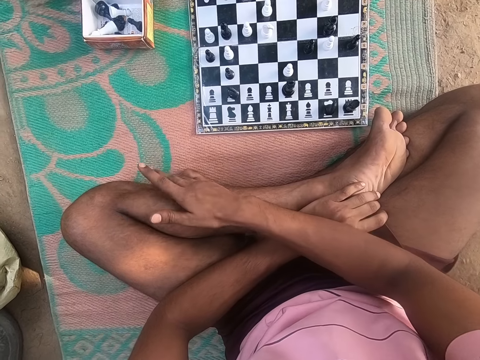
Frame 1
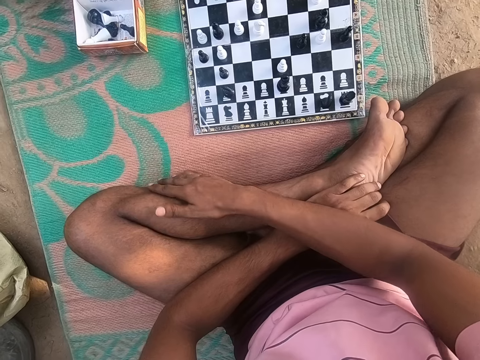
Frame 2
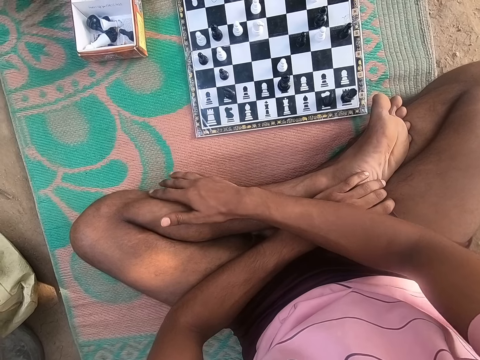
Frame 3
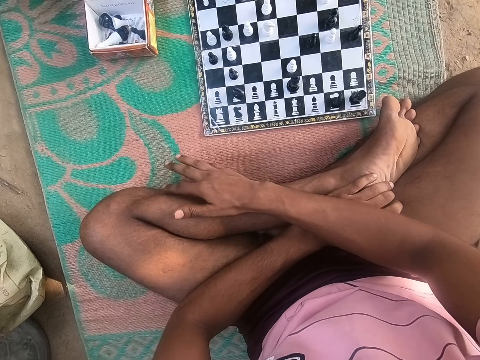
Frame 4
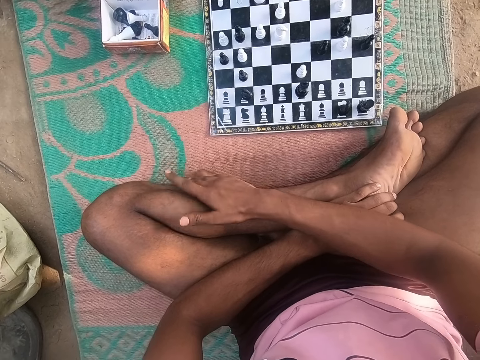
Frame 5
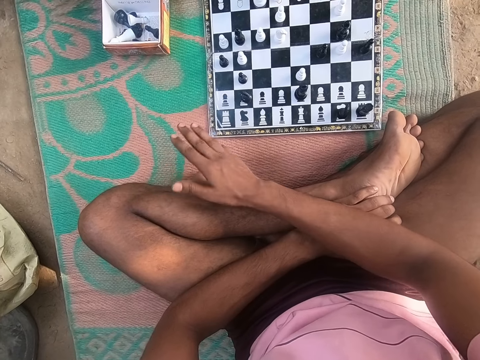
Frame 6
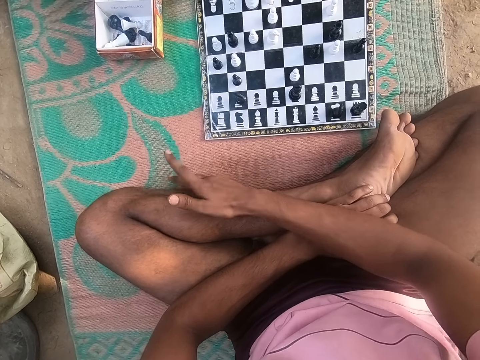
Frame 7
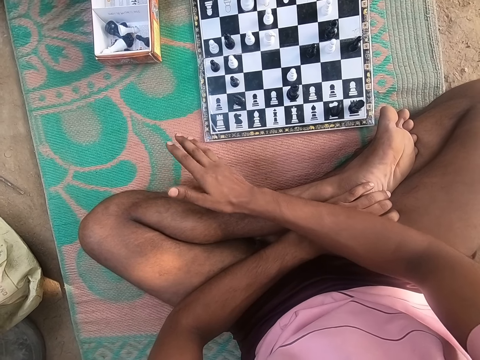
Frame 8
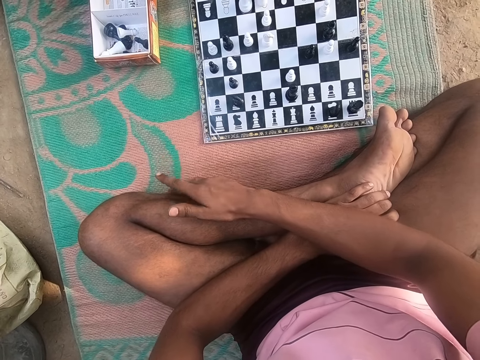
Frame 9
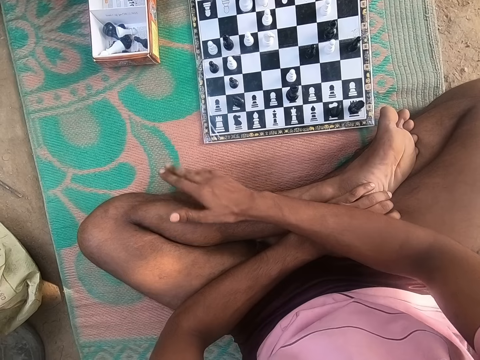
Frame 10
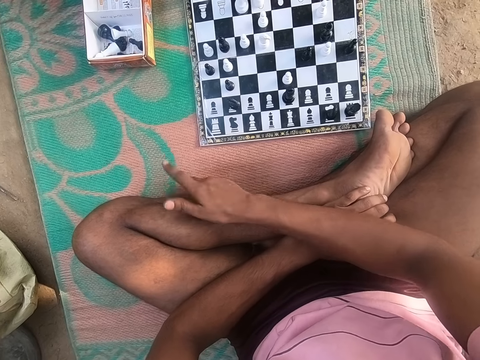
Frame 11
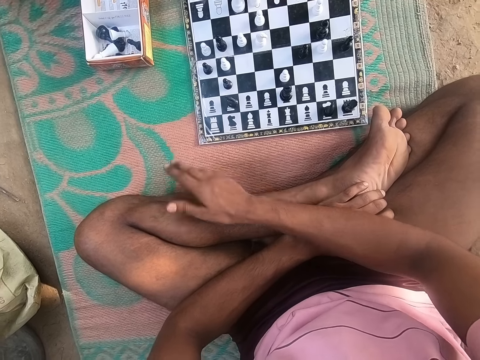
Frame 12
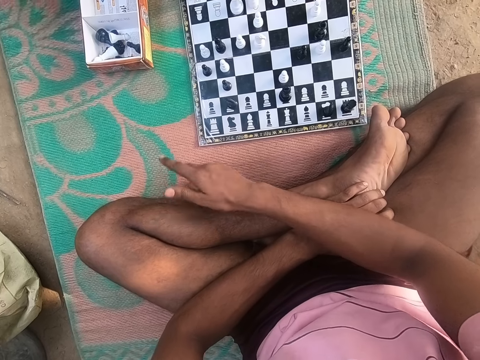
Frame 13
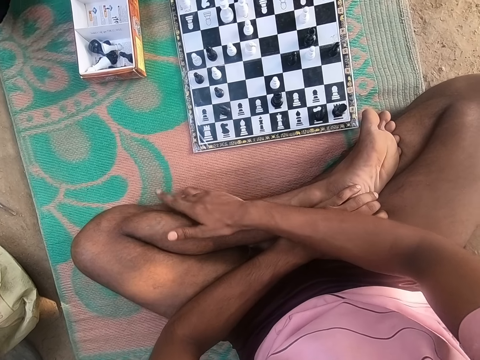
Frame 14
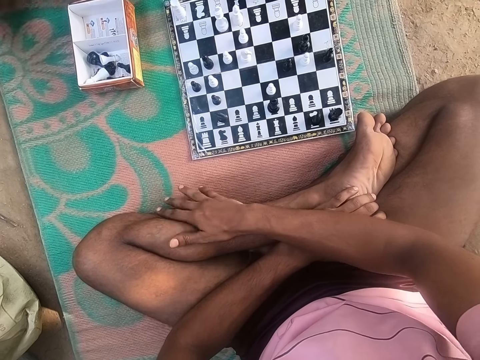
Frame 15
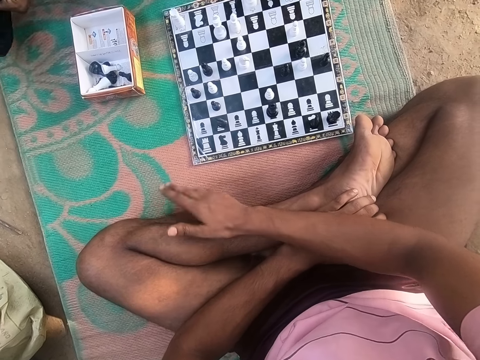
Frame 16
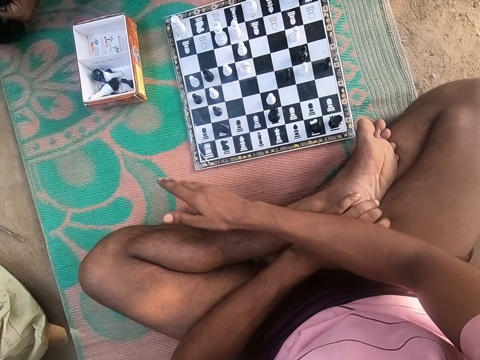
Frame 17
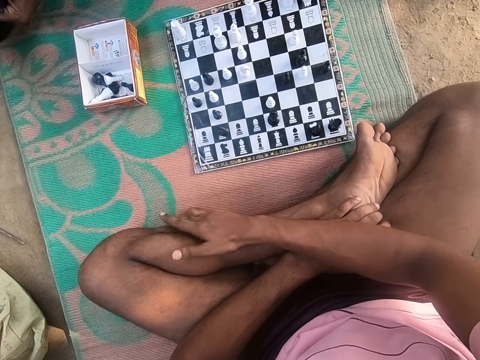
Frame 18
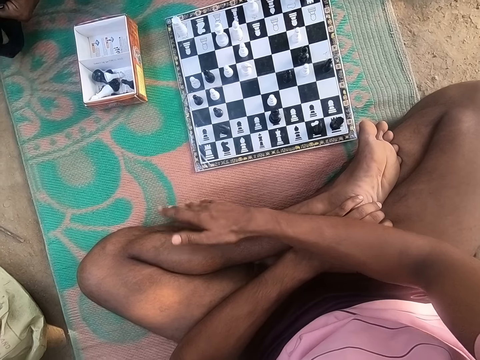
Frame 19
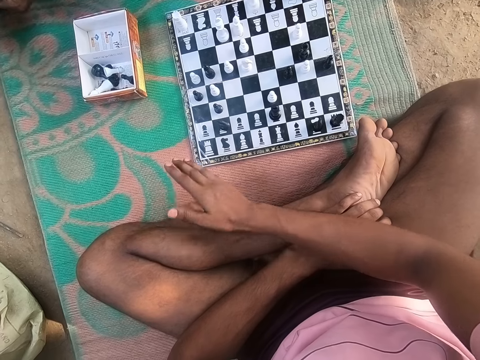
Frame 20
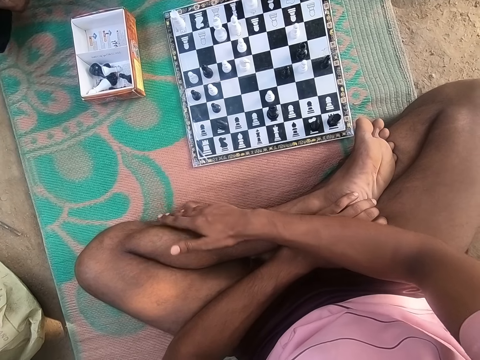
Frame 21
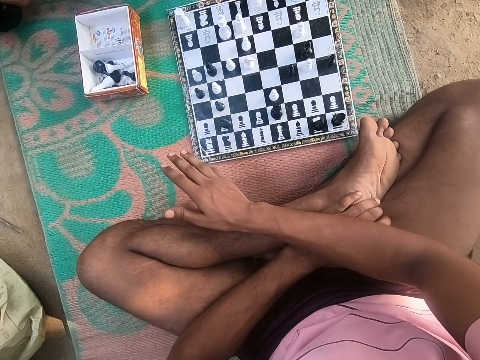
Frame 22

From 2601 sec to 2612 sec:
The camera wearer looks around the chess board.

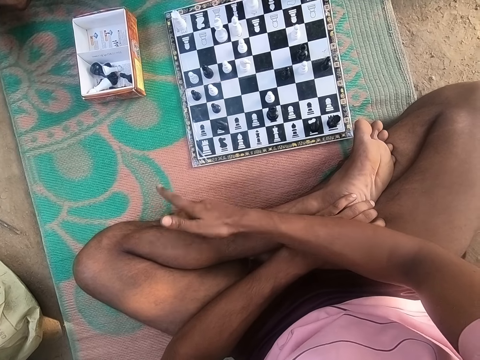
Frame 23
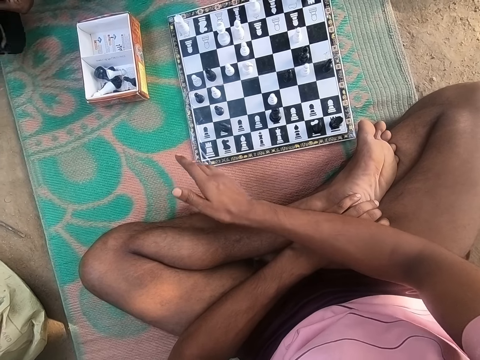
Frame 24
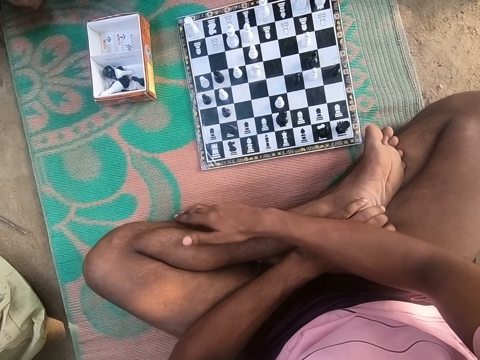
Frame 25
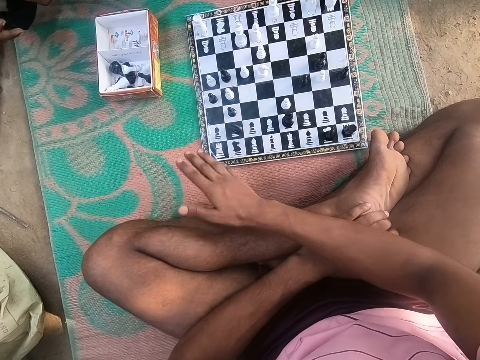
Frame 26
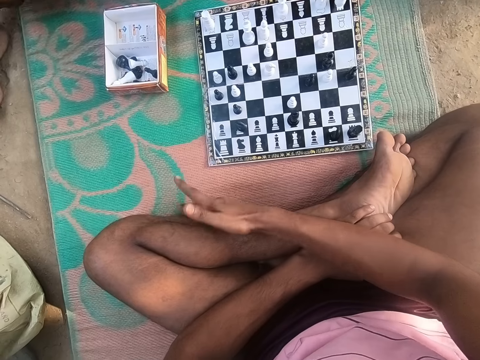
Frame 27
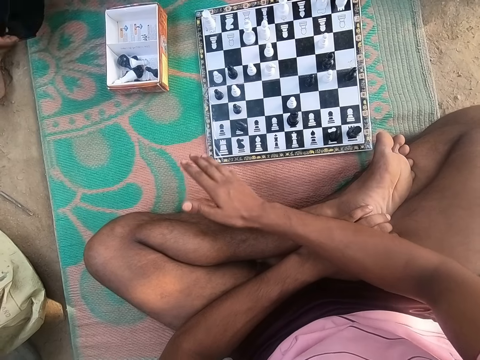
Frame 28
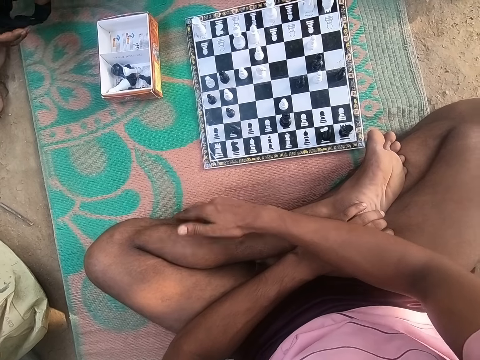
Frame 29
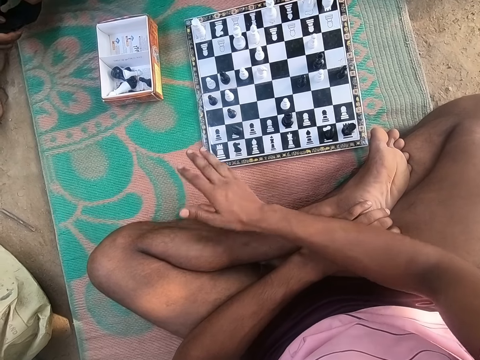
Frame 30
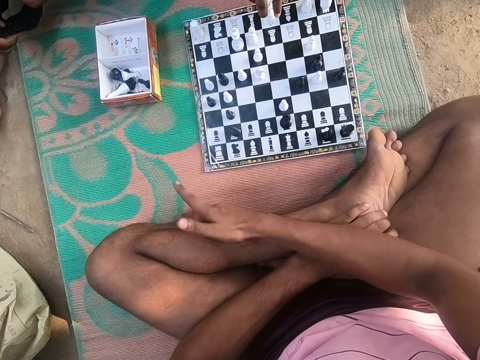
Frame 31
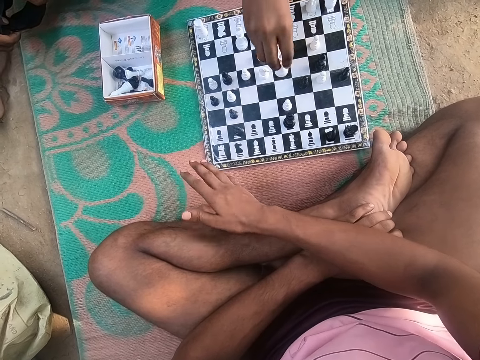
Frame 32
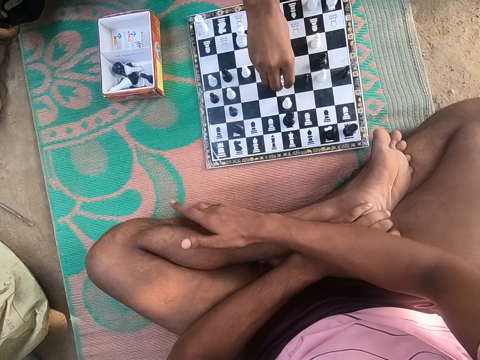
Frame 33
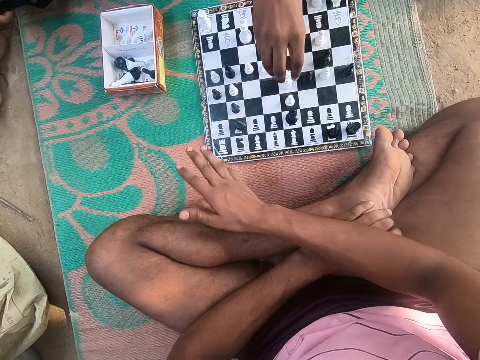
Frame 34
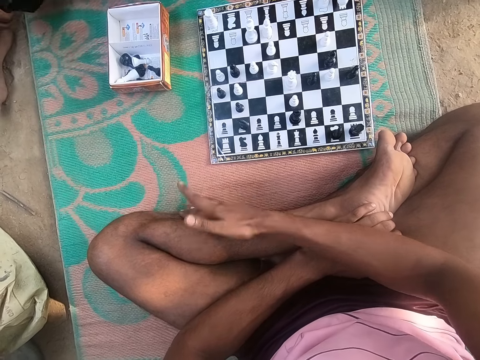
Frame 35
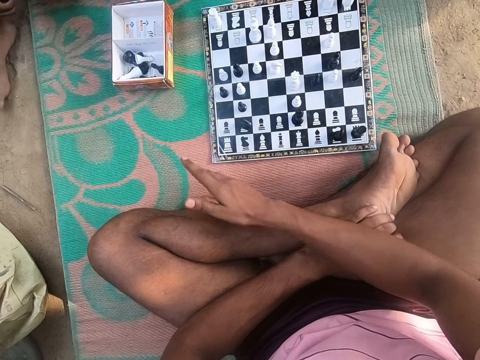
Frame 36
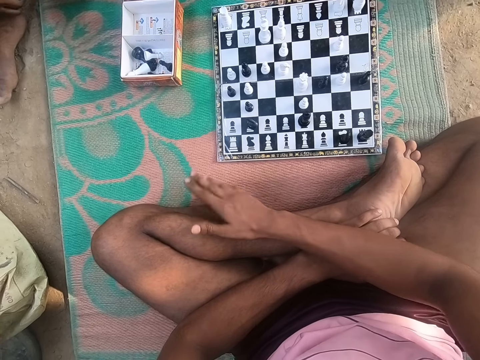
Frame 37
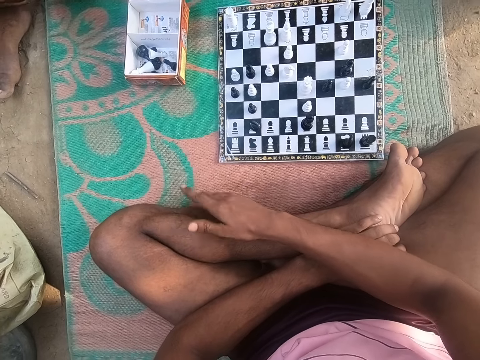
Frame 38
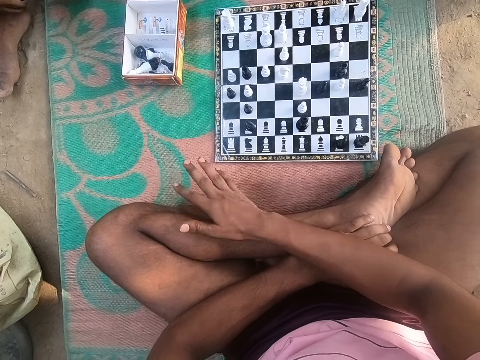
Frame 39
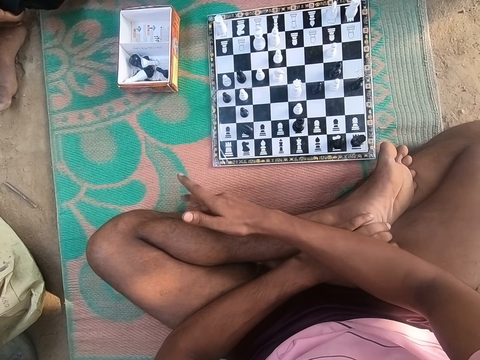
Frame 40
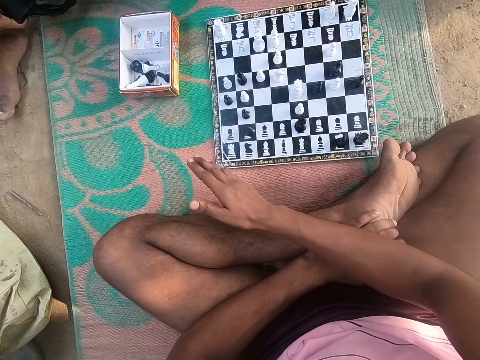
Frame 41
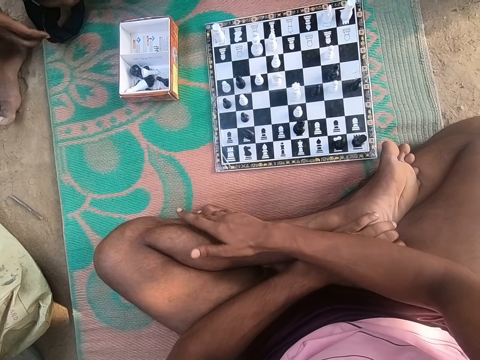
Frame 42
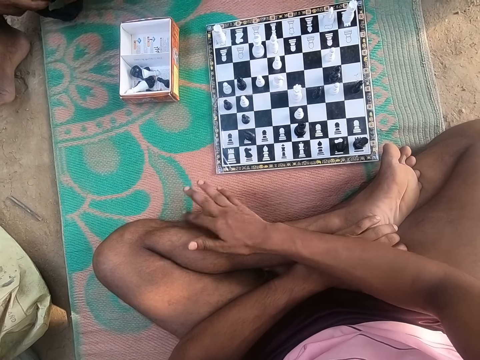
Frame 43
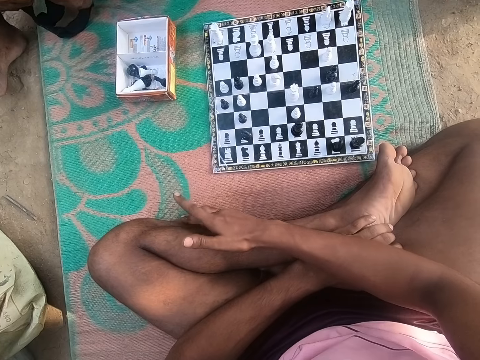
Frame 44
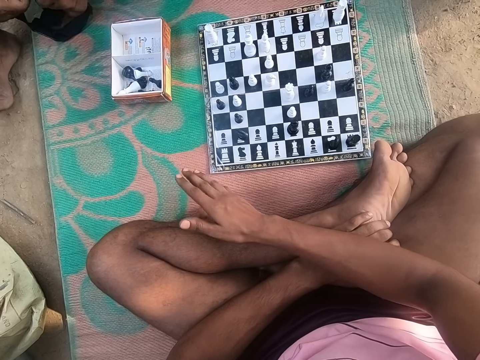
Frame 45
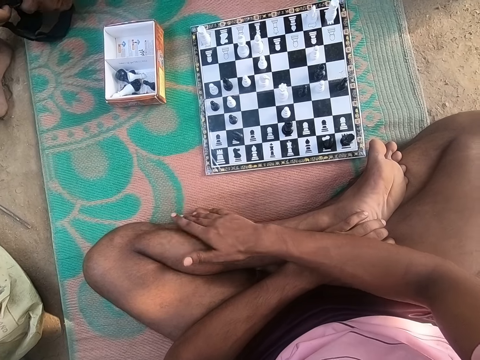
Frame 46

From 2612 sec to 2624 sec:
A person plays the chess game. The camera wearer looks around the chess board.

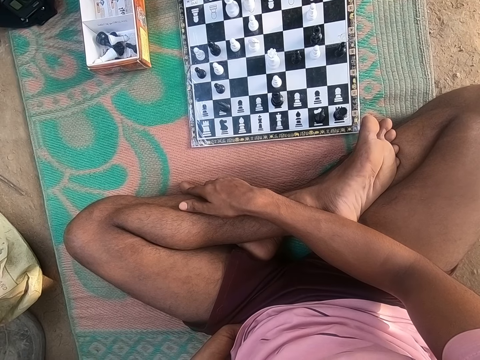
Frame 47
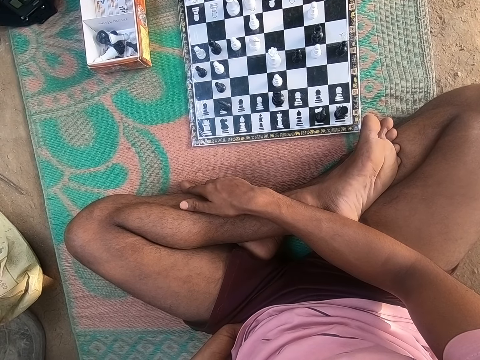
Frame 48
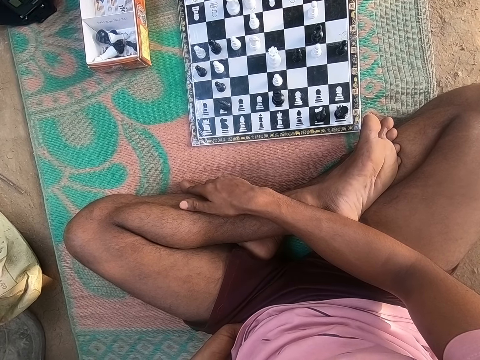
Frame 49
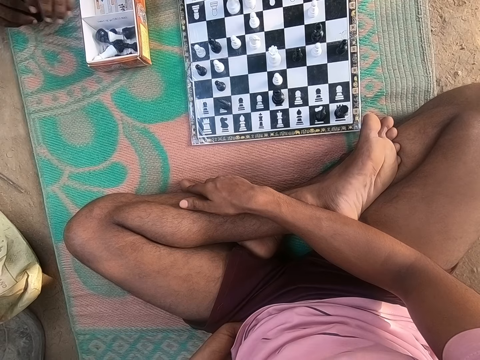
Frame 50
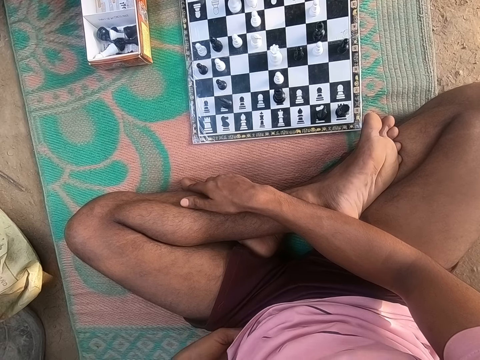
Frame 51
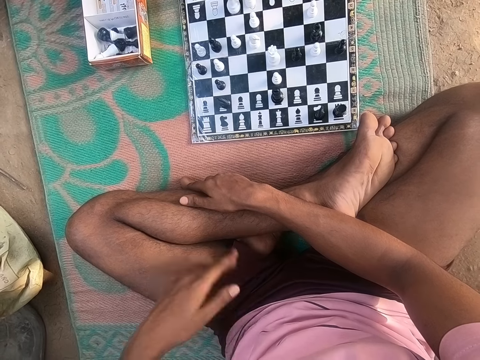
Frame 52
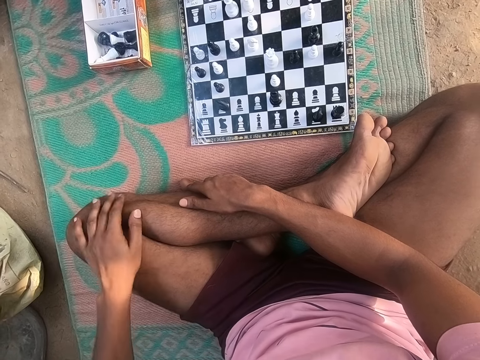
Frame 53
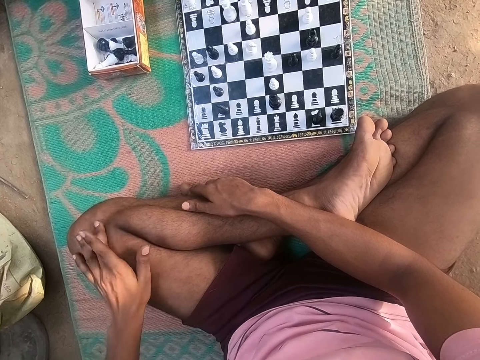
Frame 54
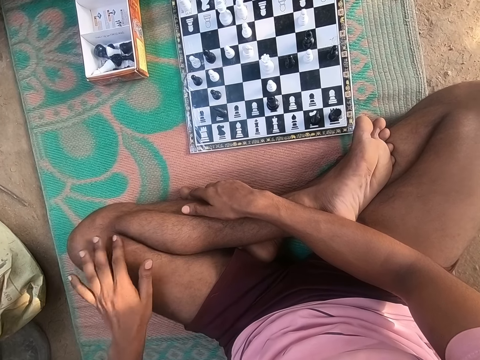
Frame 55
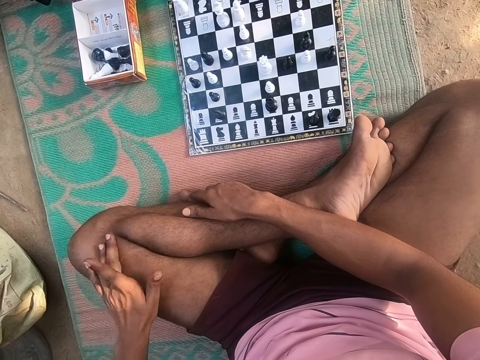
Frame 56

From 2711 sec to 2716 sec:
A man puts something in the cardboard on the floor. The camera wearer looks at the chess game on the floor.
